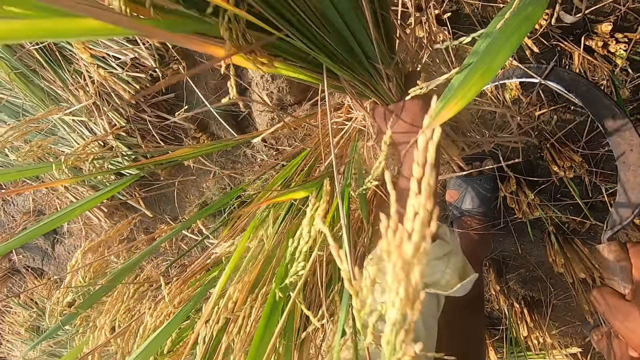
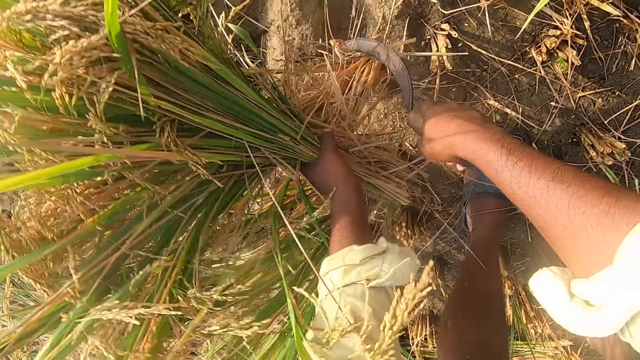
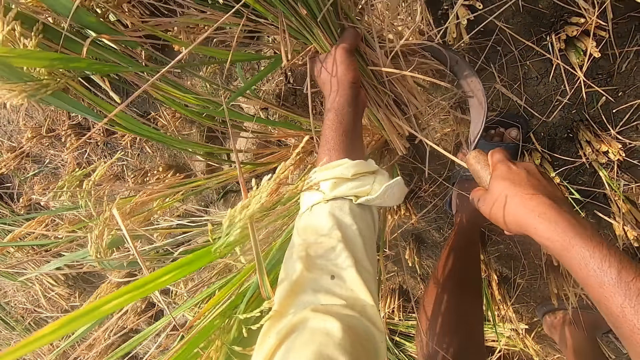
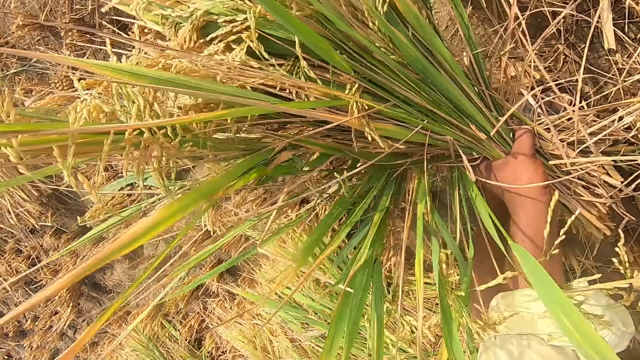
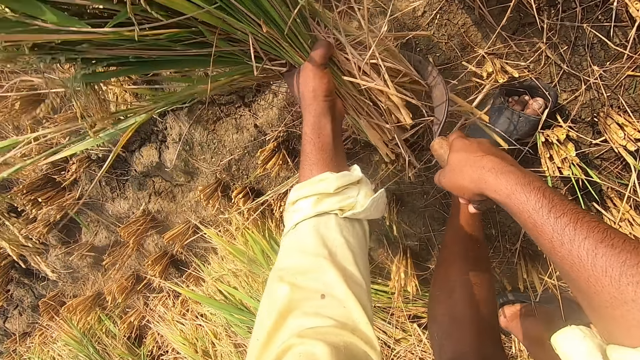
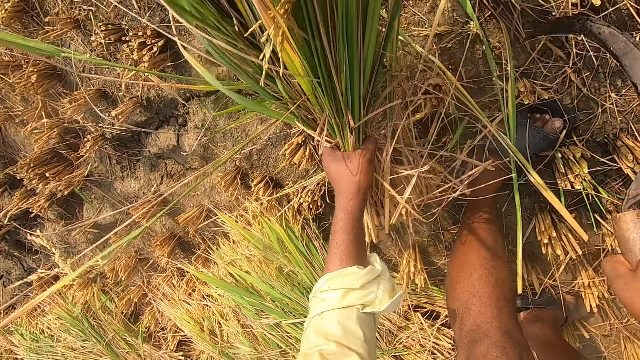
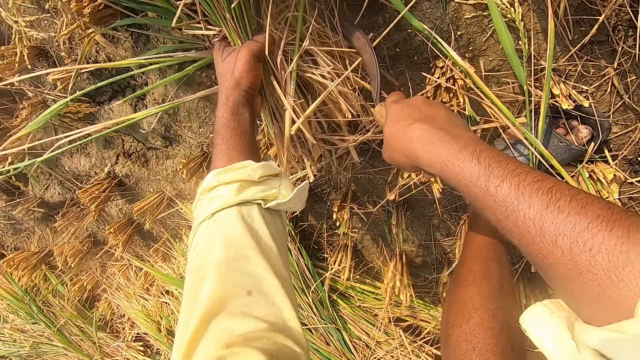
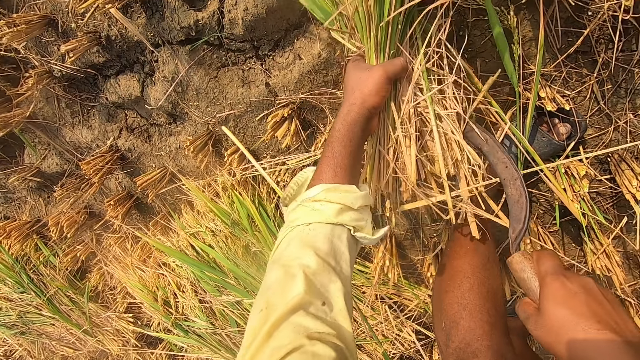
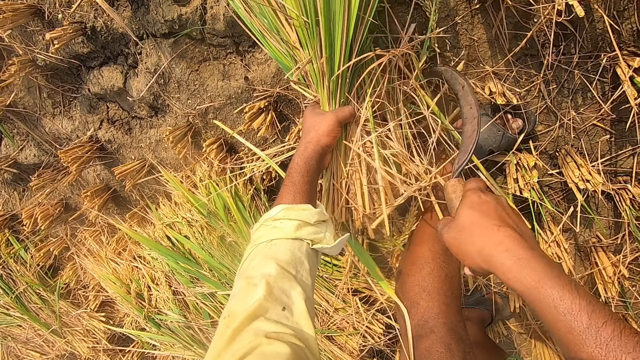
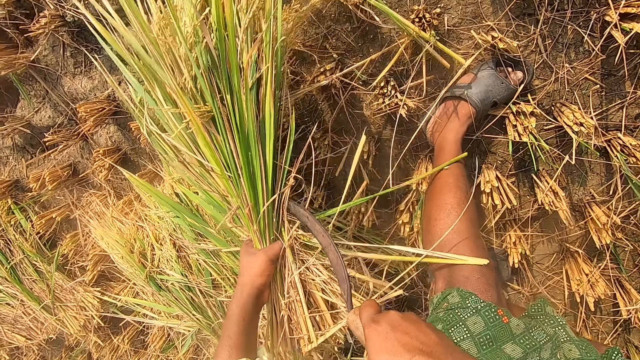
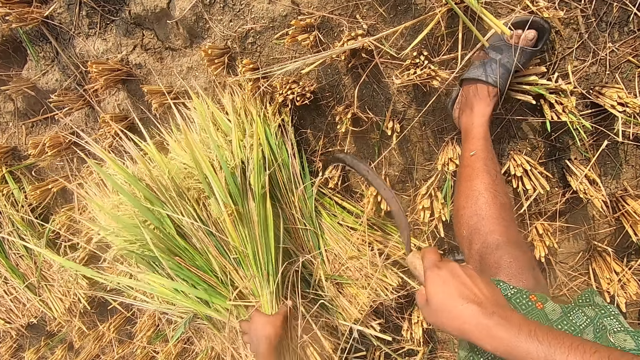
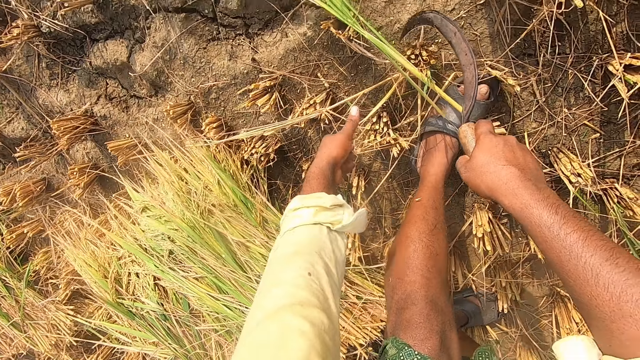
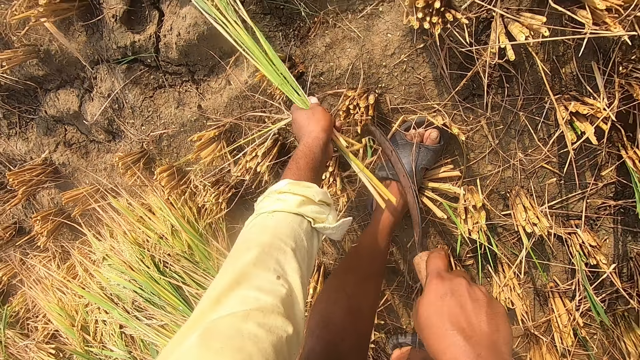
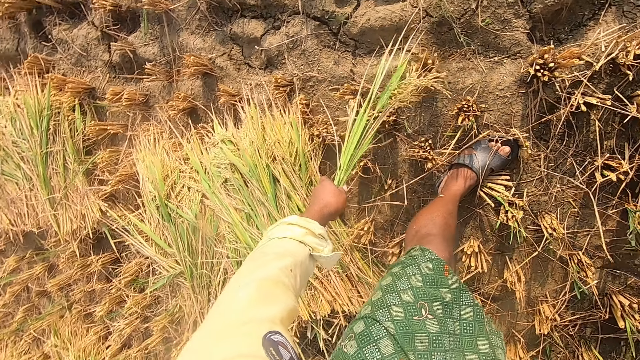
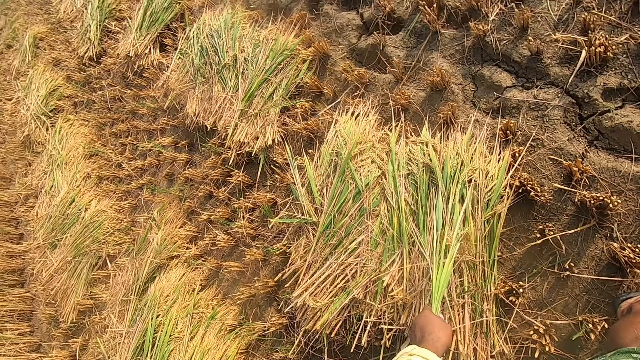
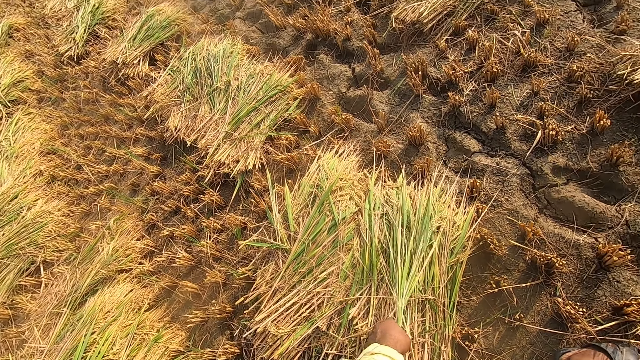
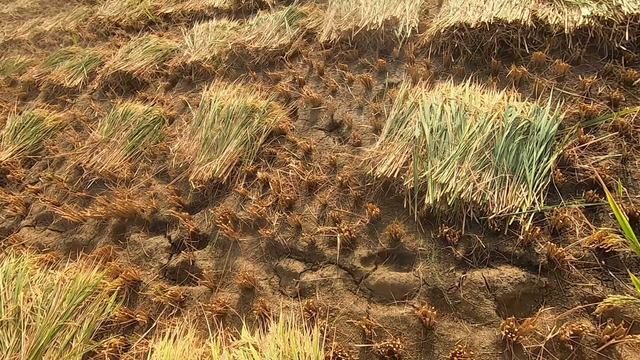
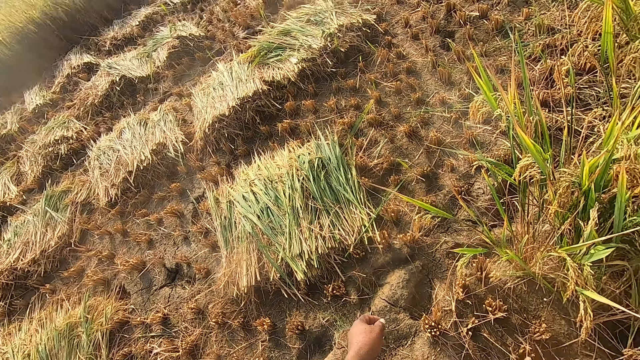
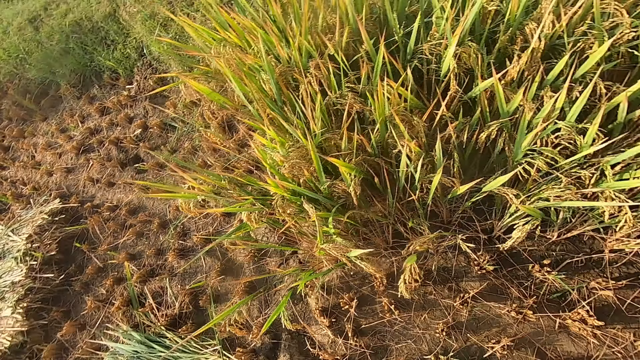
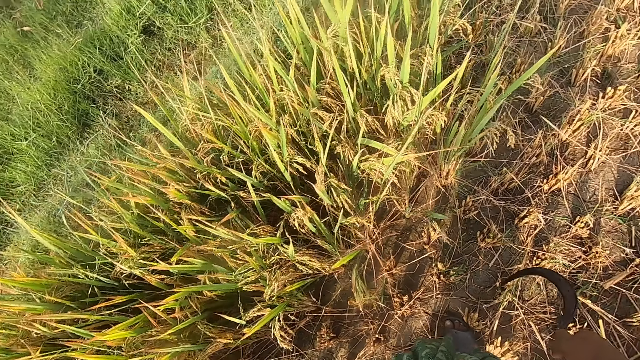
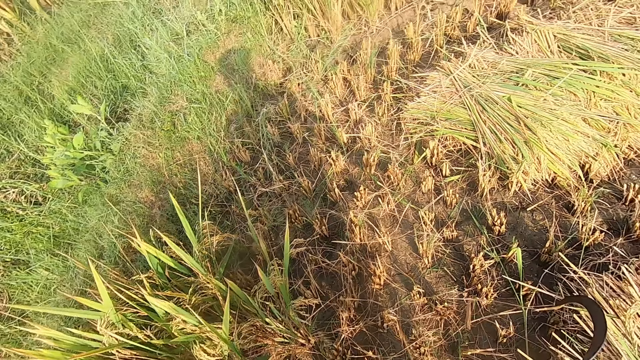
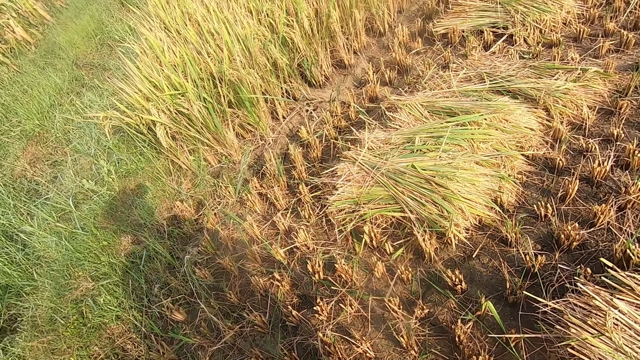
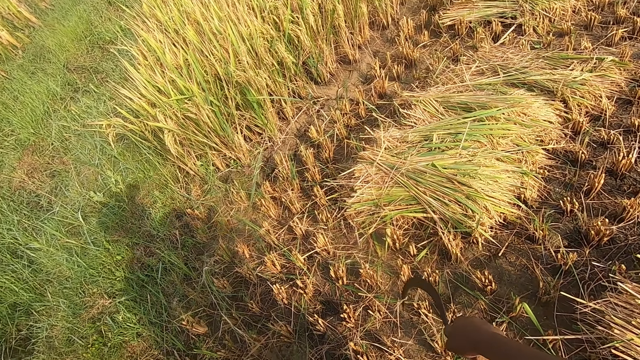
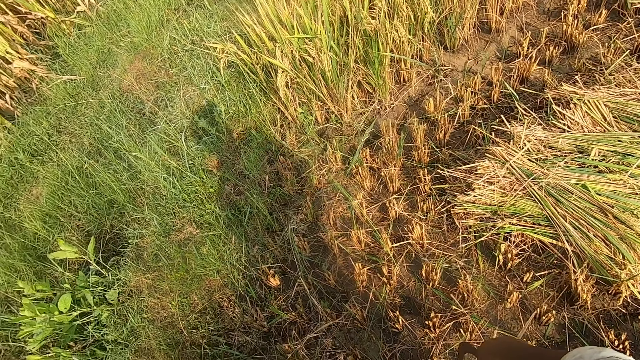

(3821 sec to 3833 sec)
The camera wearer drops the grass in his left hand on the pile of grass. He picks up grass from the ground. He holds the grass with his left hand and cuts the grass with the sickle. He drops the grass on the ground. He looks around a garden.

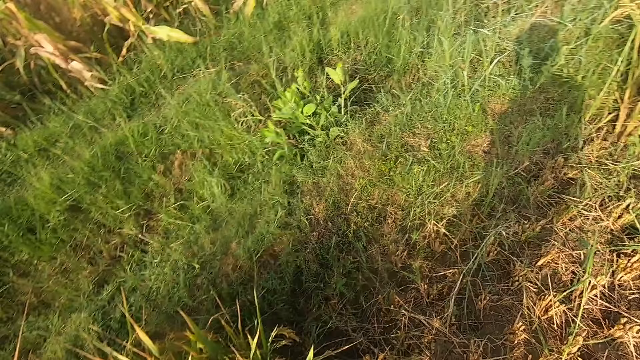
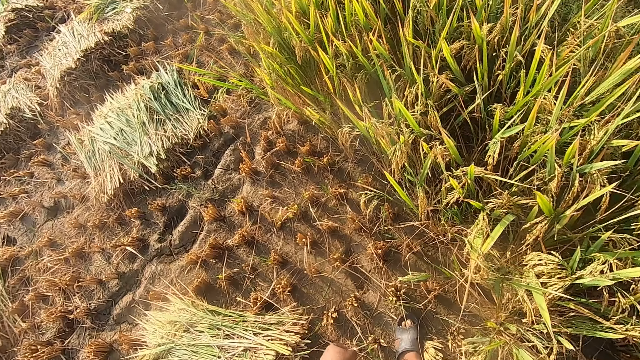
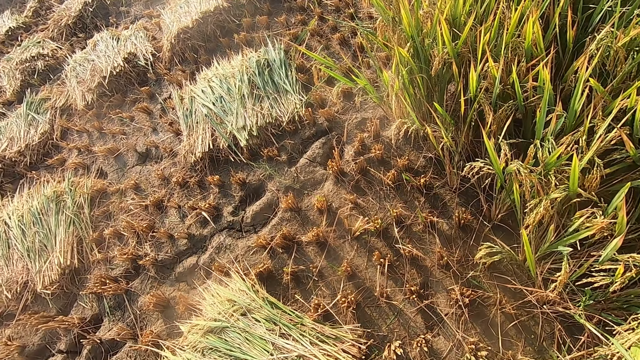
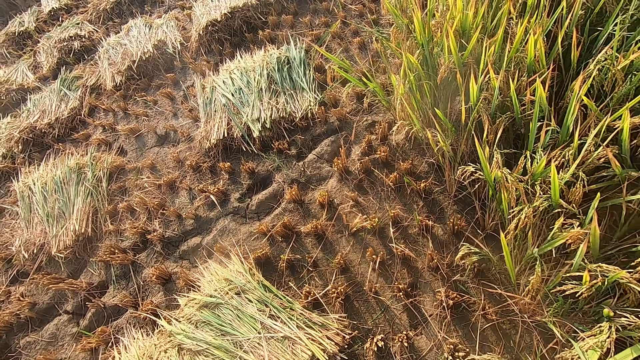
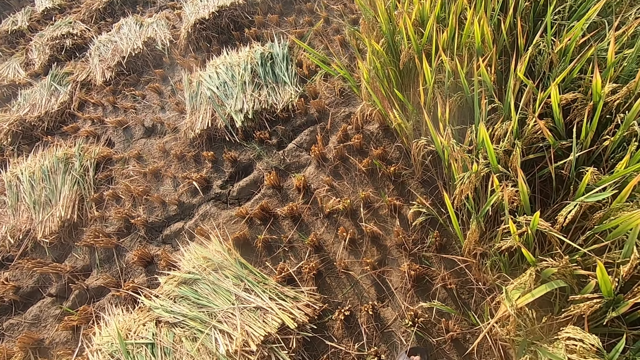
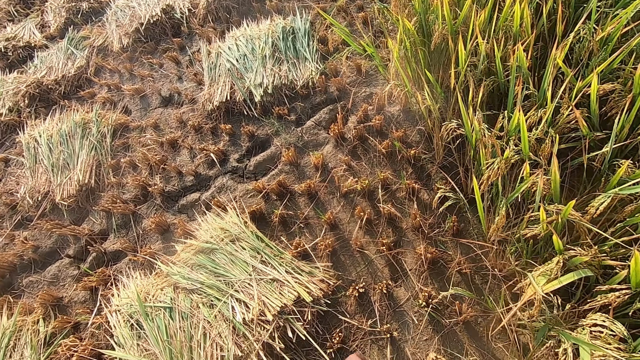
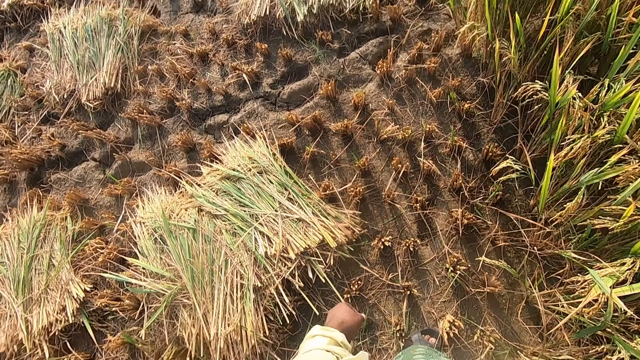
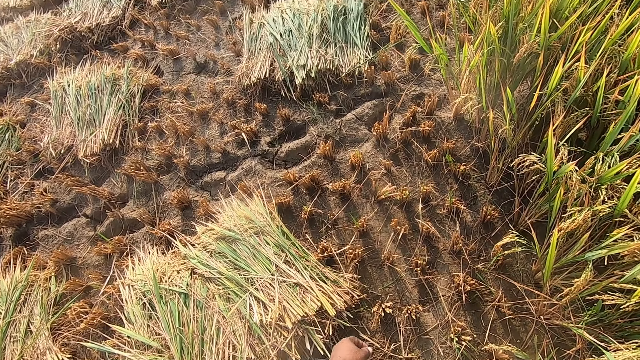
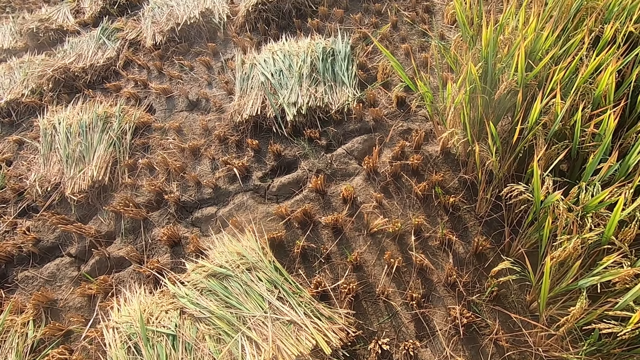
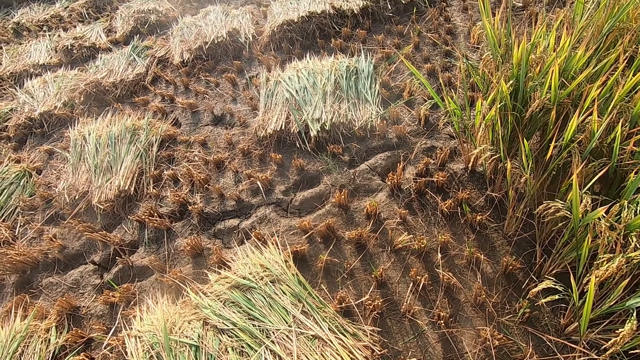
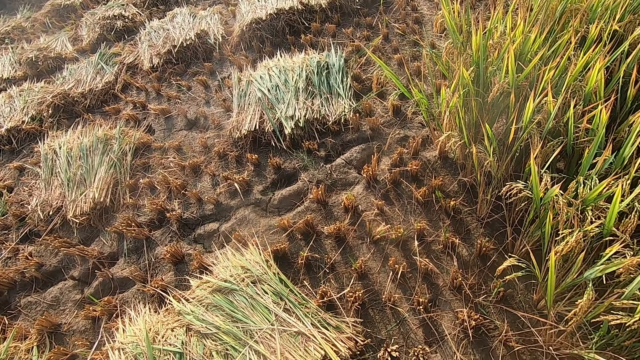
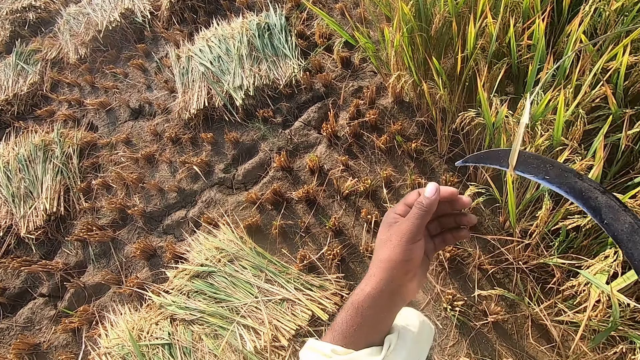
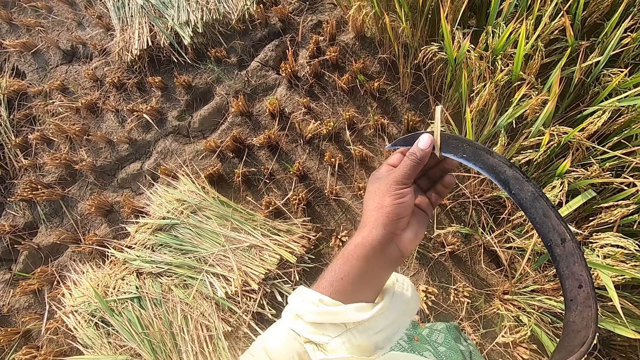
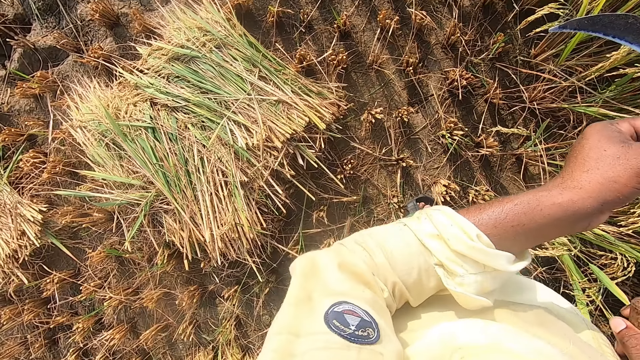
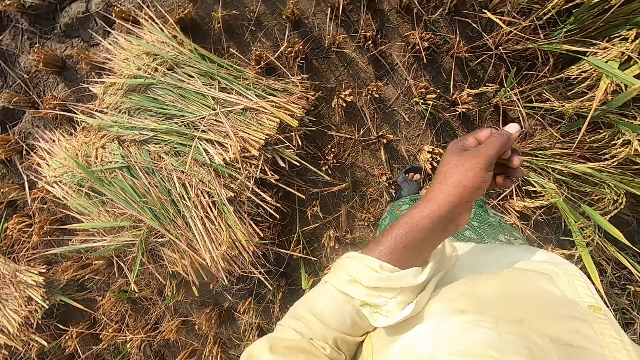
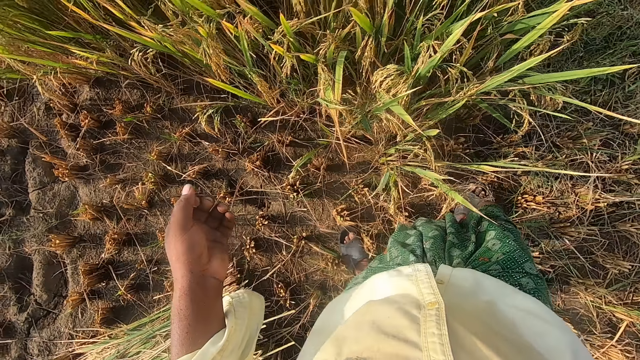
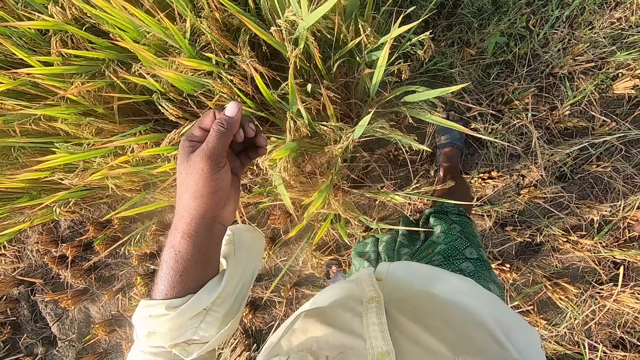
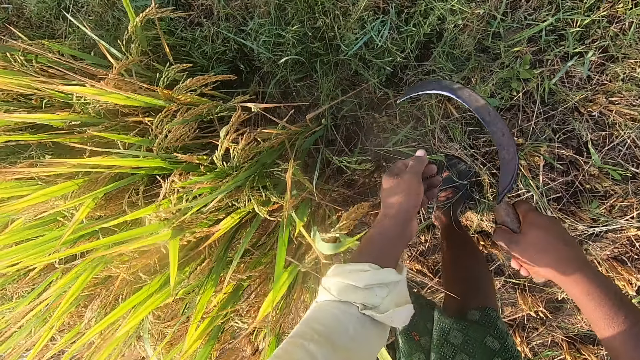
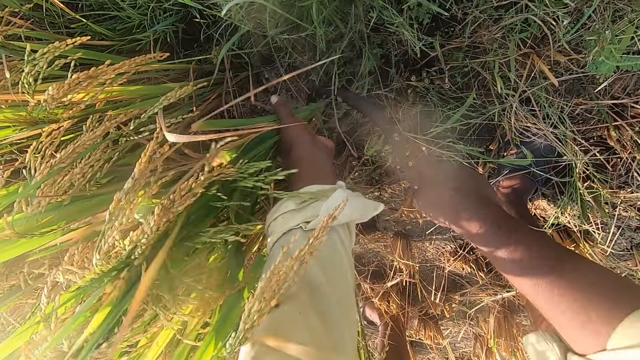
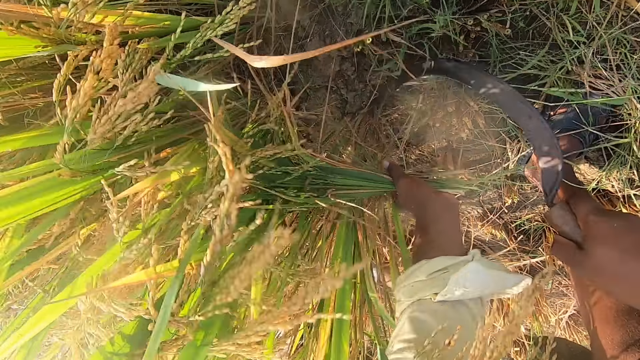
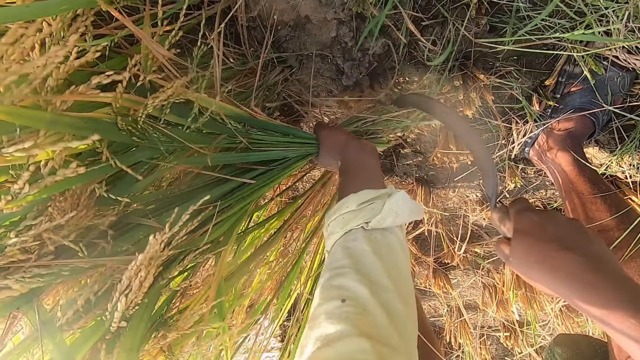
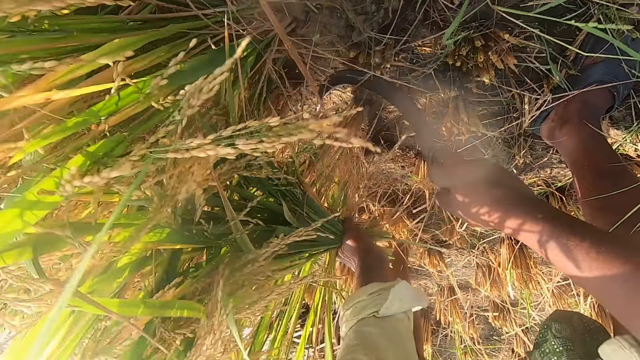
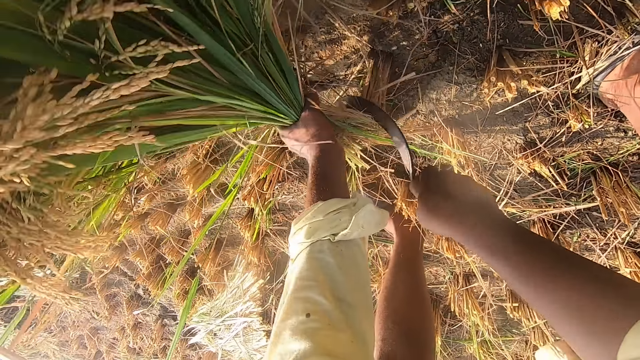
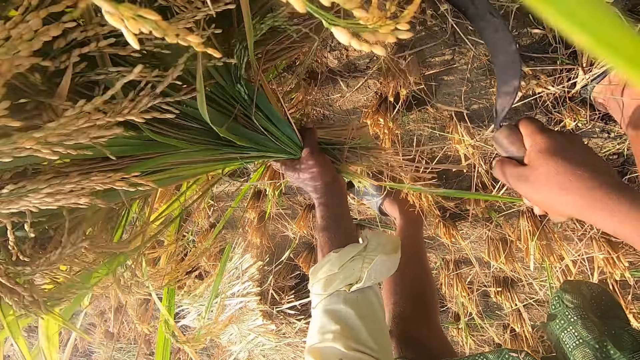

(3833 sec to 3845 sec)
The camera wearer rubs a sickle with a hand. He walks around a garden. He cuts grass with the sickle in his right hand.
